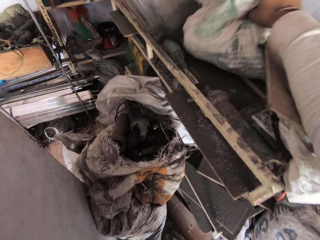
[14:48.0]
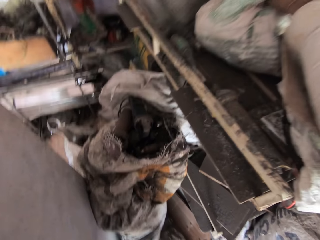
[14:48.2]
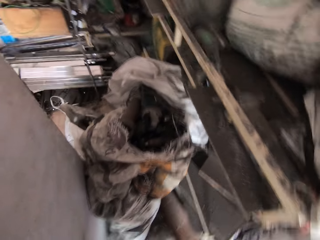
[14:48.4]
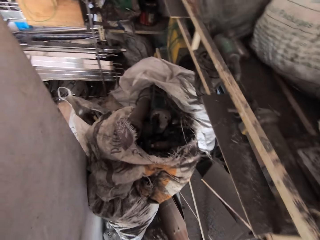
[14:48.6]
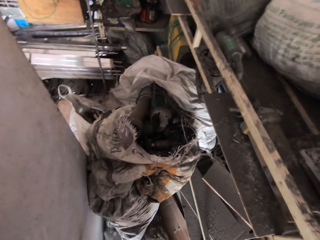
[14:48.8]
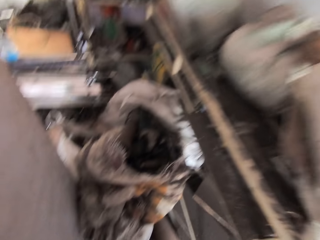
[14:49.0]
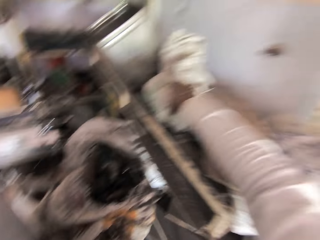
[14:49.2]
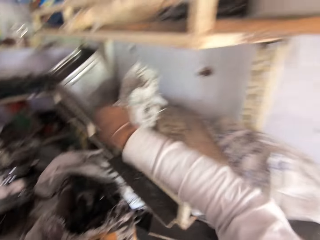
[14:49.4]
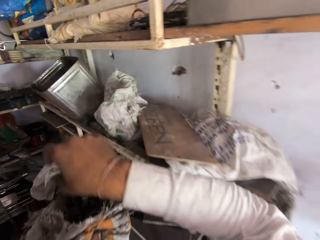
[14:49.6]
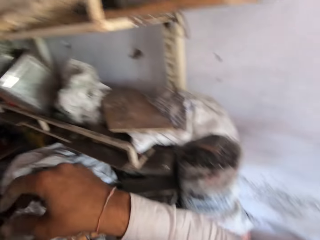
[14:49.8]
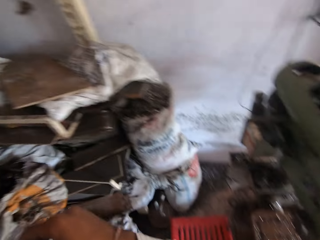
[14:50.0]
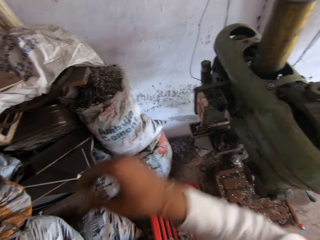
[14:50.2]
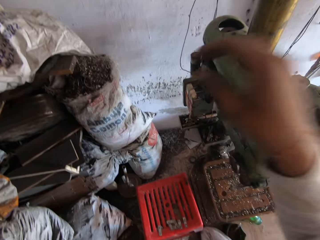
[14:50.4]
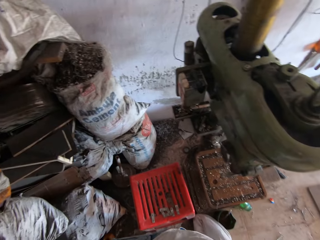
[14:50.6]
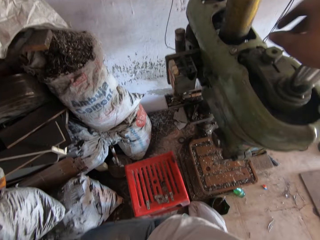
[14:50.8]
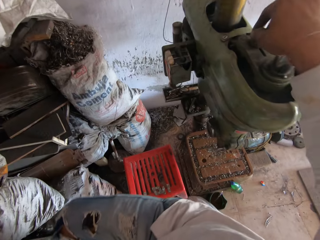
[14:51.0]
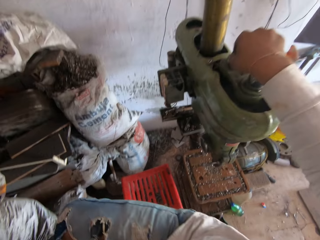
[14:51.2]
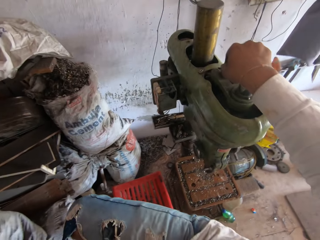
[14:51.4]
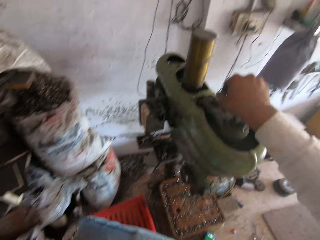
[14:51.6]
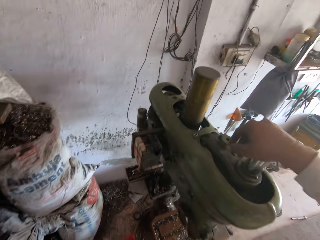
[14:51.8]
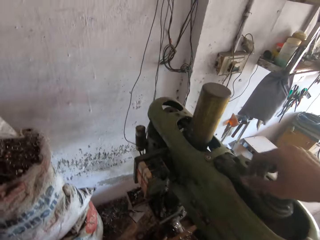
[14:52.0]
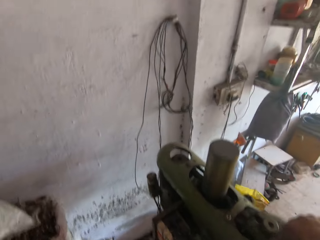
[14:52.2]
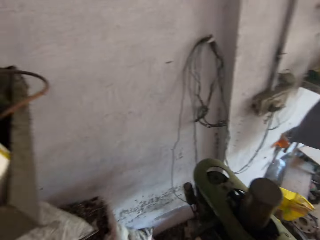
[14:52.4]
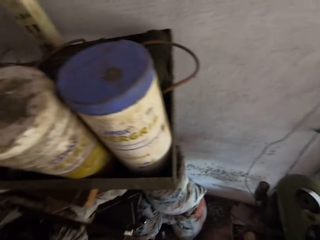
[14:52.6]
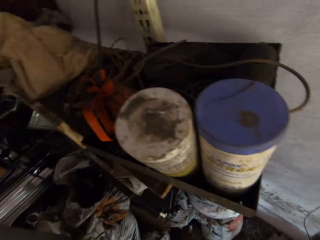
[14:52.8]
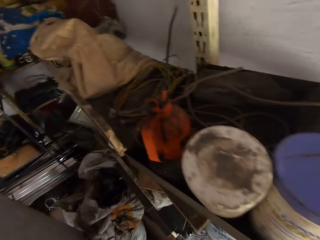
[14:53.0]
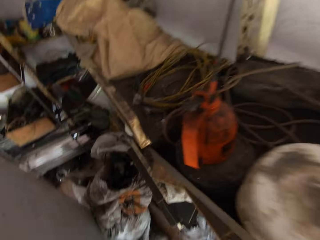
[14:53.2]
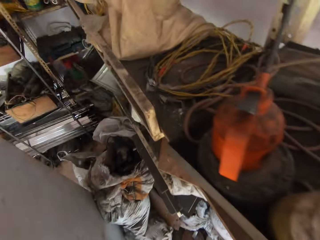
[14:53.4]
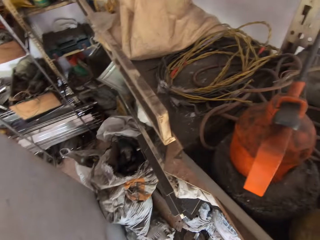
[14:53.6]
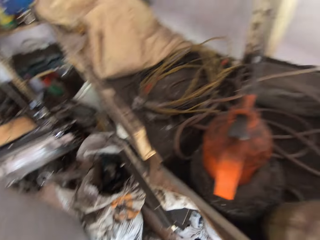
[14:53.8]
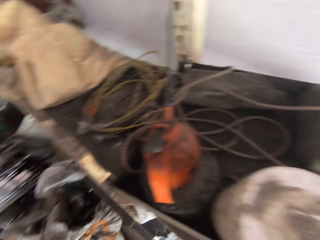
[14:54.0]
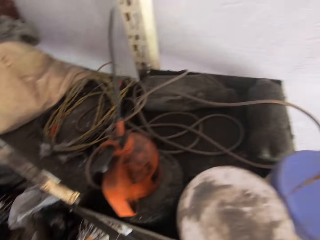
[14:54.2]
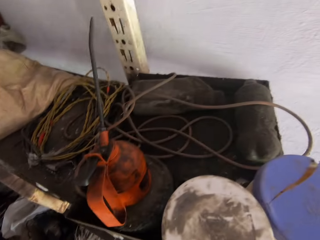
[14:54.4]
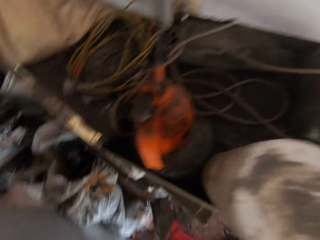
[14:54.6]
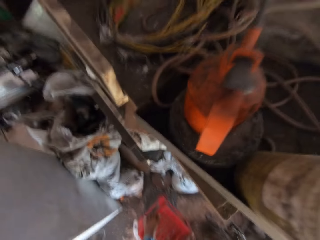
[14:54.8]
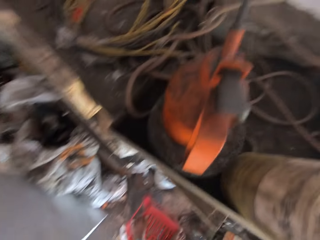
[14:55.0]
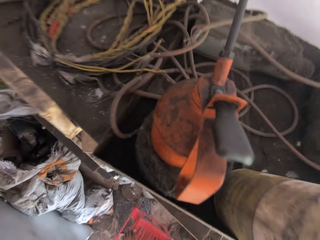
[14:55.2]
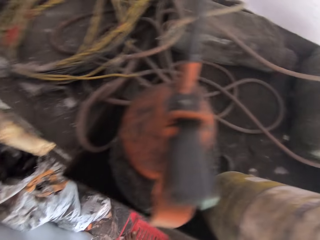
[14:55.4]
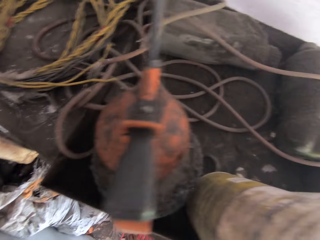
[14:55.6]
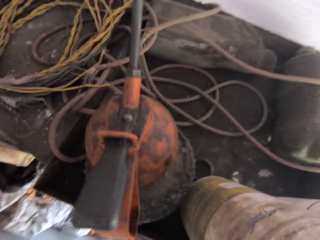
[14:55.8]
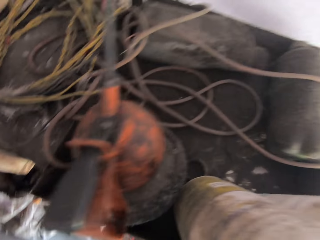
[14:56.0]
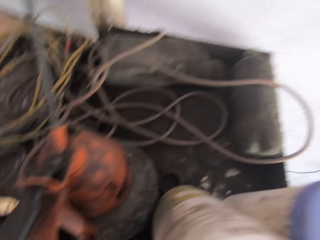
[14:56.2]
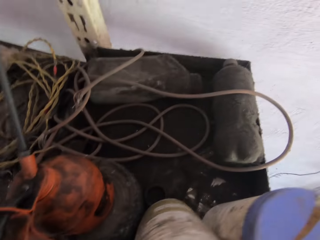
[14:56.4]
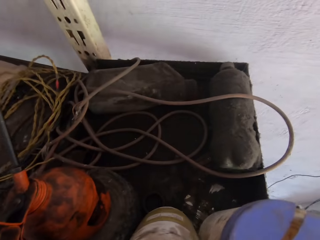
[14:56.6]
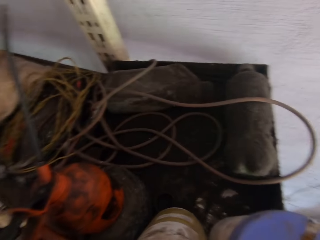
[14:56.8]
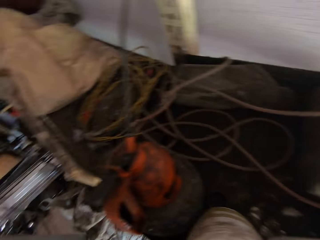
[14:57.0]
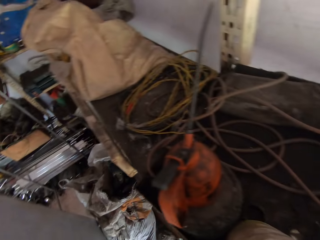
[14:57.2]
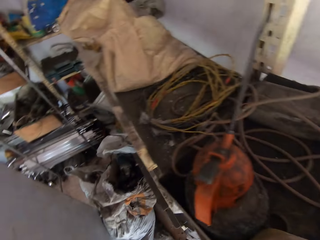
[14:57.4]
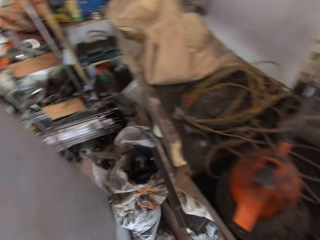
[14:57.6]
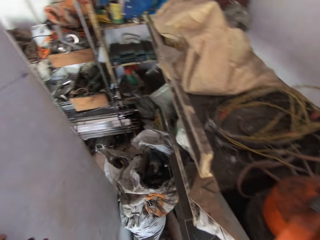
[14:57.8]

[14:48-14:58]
The camera wearer moves a sack with his right hand. He looks under the sack. He rests his right hand on a machine cutter. He looks around.

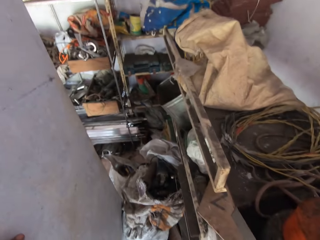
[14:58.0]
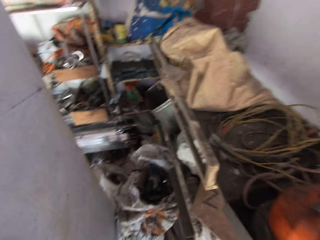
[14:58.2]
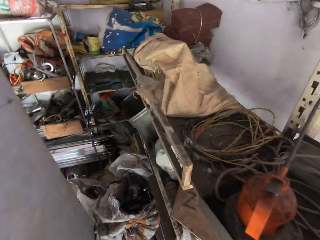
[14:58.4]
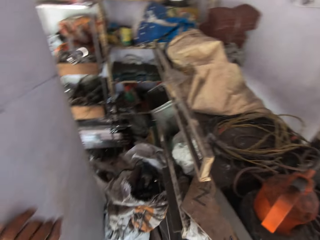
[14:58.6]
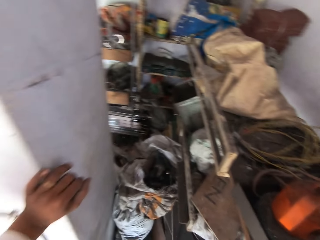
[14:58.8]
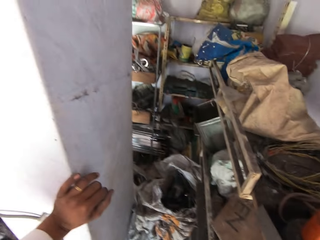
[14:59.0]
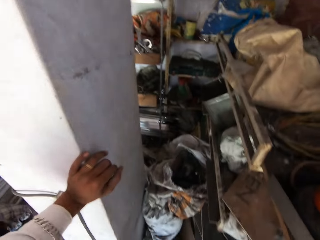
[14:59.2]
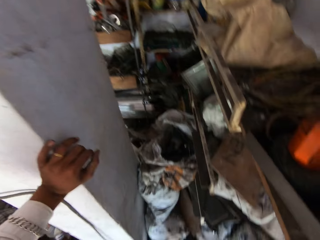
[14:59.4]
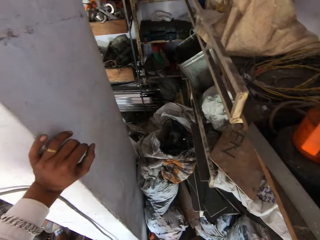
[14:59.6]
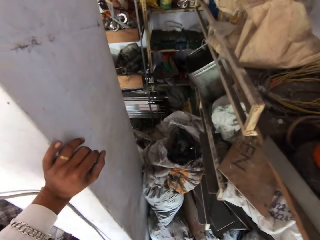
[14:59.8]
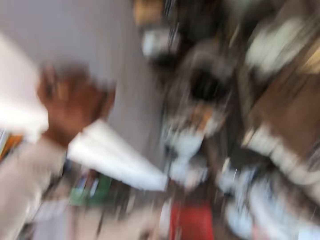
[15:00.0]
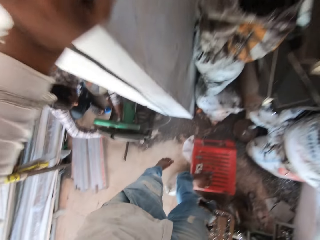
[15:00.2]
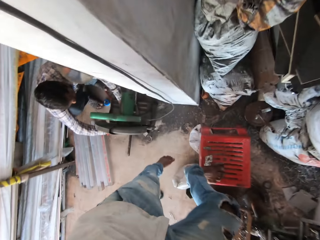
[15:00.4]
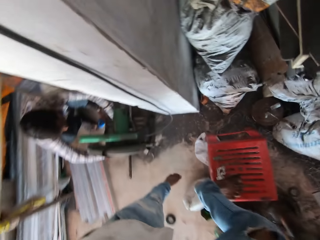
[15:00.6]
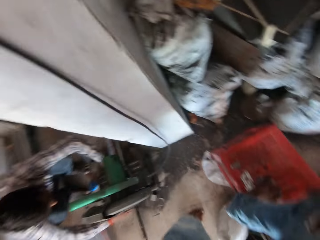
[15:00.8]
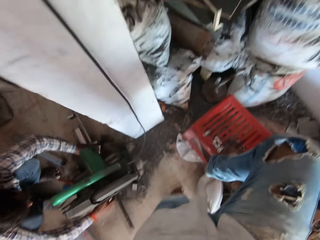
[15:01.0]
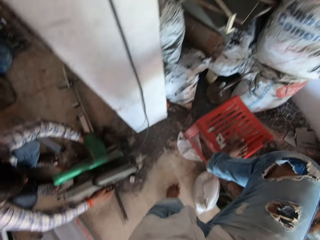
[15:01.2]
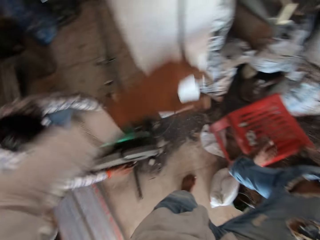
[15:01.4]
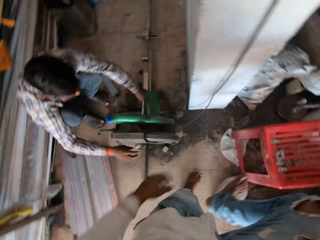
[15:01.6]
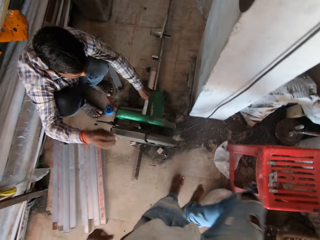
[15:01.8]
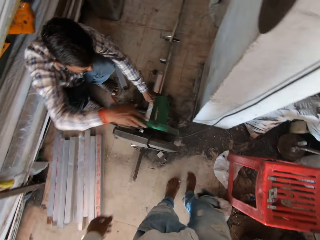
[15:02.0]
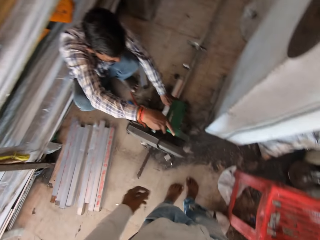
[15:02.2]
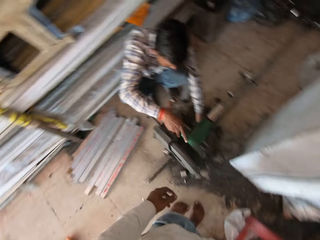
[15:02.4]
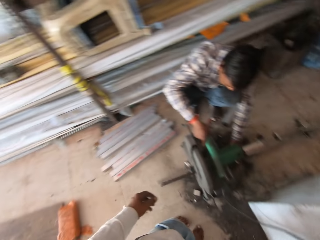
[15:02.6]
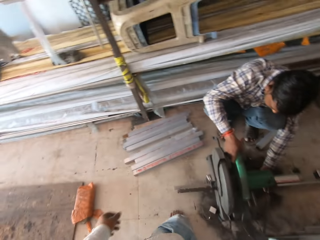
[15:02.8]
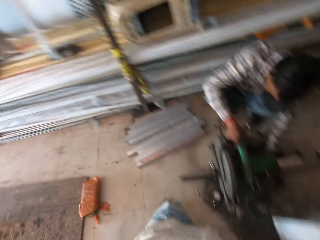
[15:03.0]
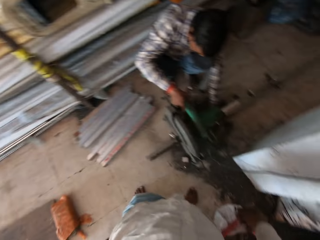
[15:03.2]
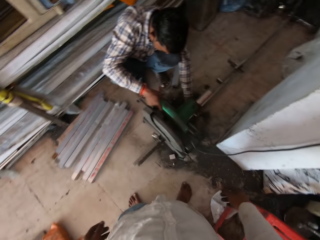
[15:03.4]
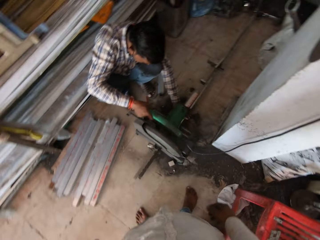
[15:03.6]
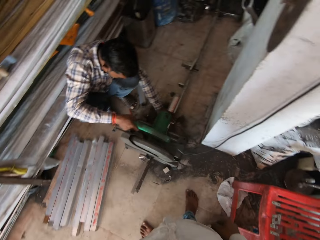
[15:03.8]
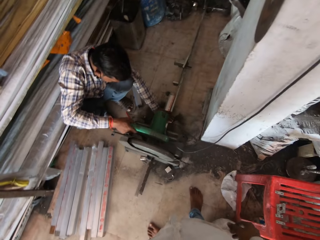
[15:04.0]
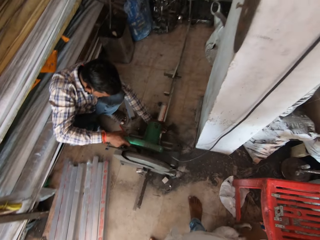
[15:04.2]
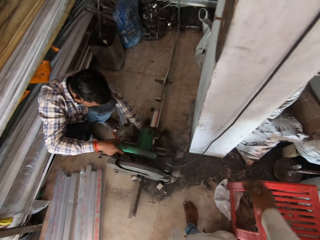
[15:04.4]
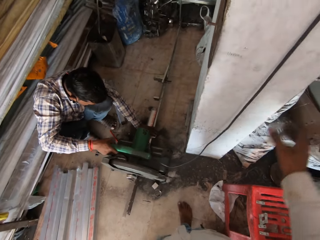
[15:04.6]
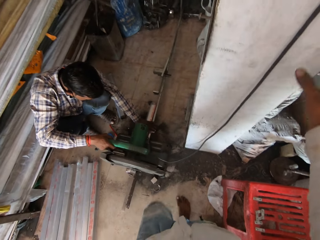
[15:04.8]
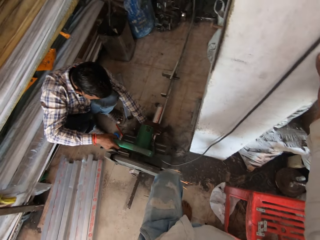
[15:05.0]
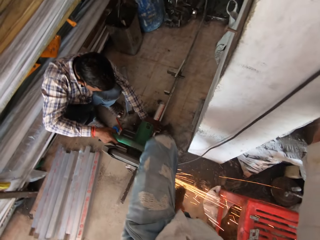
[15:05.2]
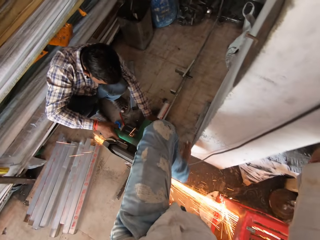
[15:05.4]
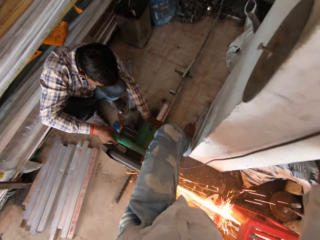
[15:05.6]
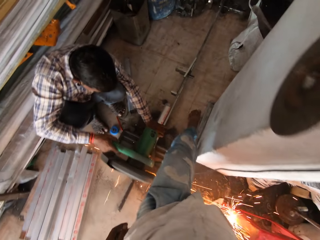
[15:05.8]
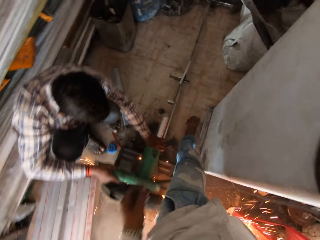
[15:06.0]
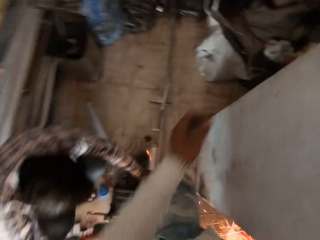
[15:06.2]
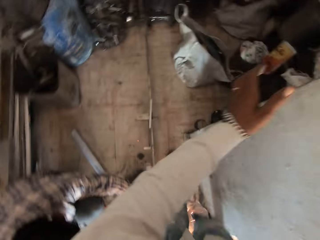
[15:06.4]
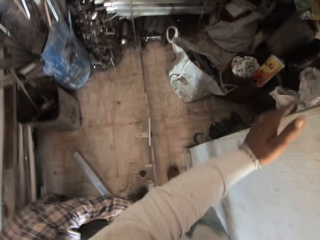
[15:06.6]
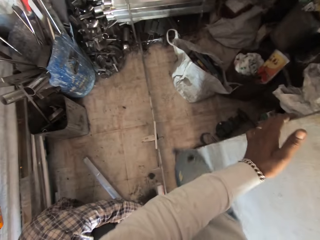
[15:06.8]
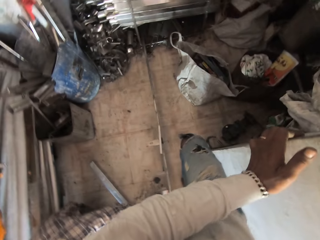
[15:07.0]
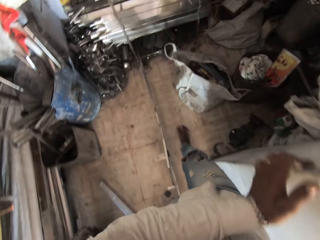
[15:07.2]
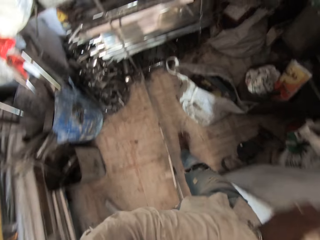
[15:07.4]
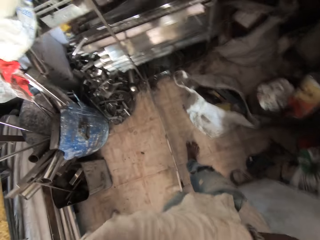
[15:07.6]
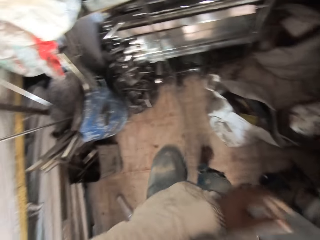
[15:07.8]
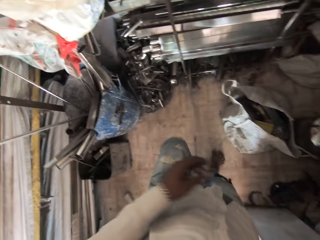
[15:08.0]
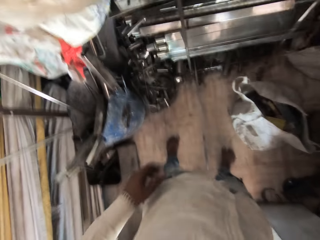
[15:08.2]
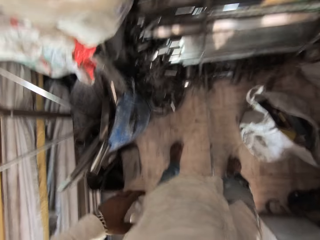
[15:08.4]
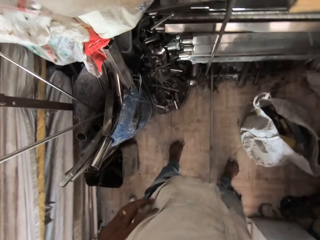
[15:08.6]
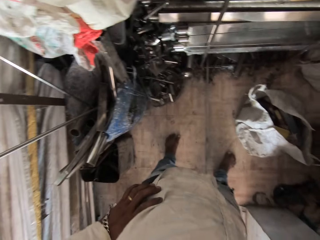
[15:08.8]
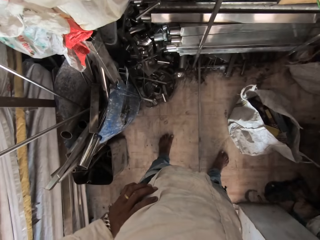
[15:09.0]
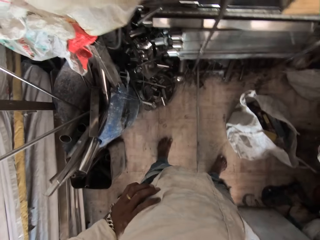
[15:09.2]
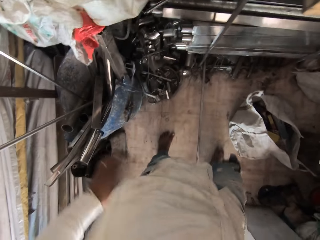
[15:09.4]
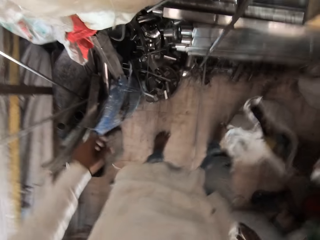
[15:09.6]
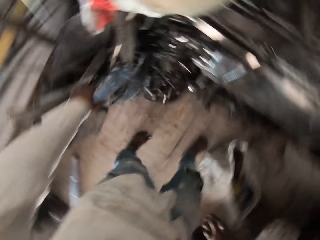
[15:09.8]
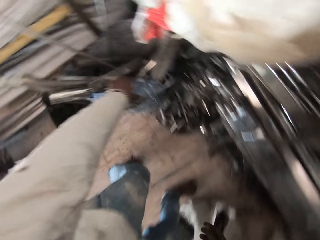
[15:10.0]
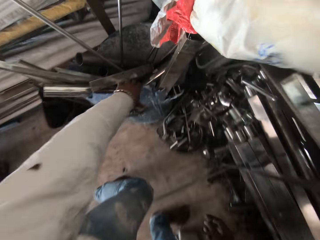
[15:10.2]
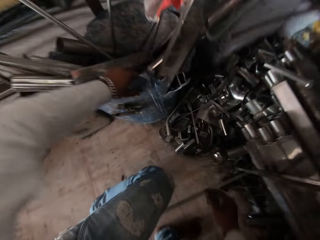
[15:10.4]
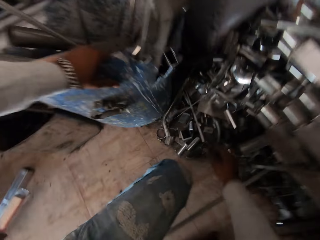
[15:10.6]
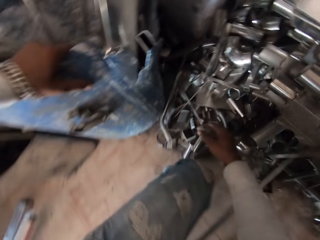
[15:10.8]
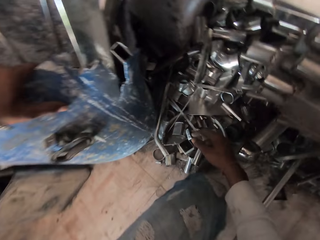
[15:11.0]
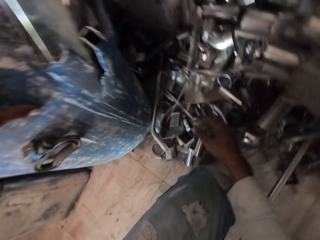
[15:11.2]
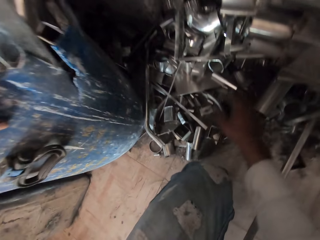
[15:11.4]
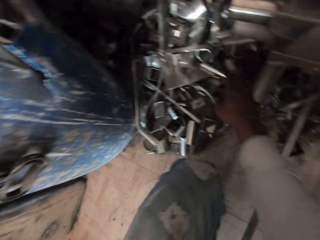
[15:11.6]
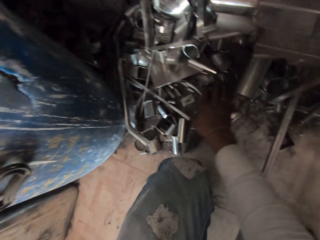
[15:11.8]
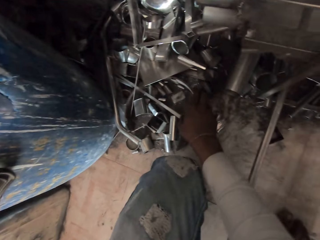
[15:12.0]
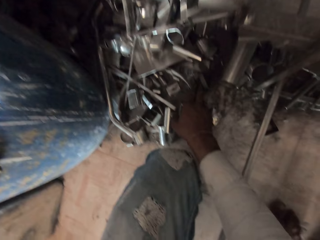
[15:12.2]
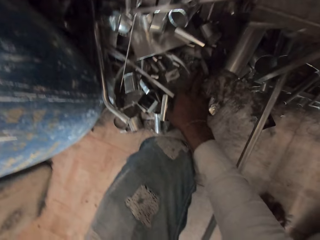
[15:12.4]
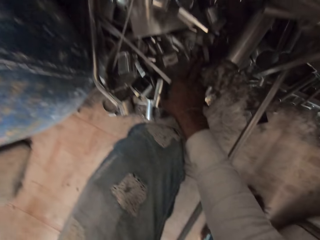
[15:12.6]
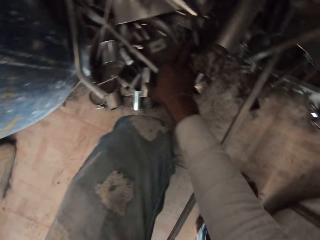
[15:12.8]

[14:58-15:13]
The camera wearer leans on the wall. He looks down. He climbs down the plastic seat. A man operates a cutting machine. The camera wearer touches the pillar. He crosses the leg over the grinder. He walks past the man. He touches the pillar. He stands for a while. He leans on a drum. He rests his left hand on a plastic. He squats down. He searches in the metal parts.
